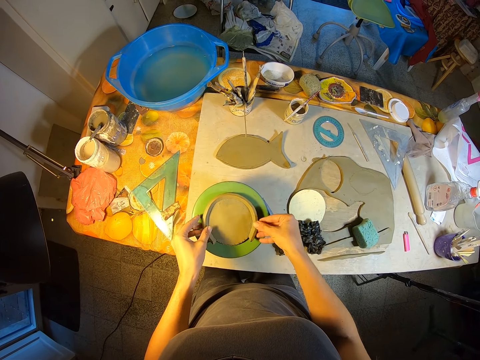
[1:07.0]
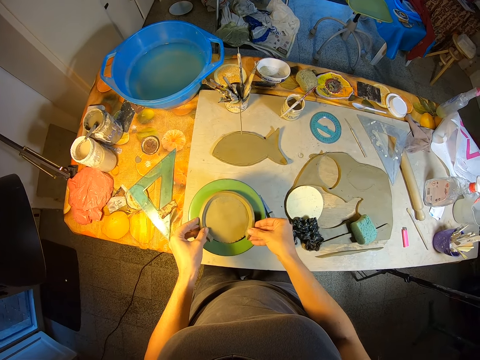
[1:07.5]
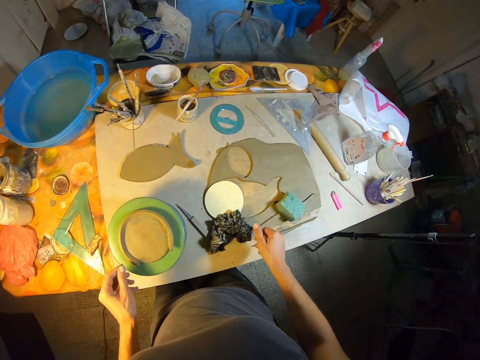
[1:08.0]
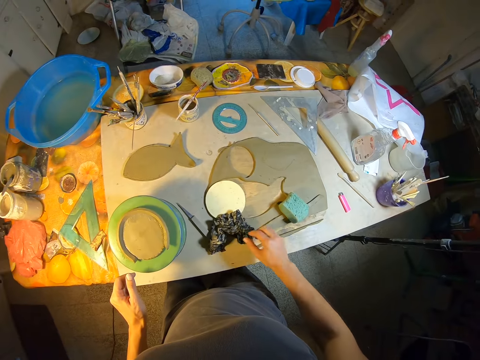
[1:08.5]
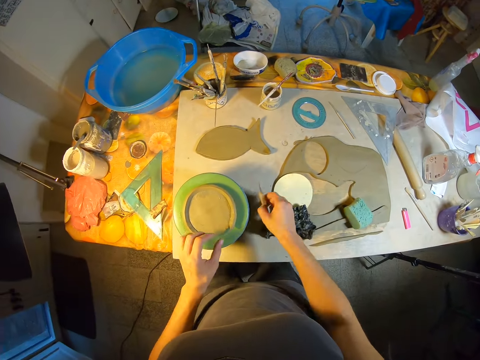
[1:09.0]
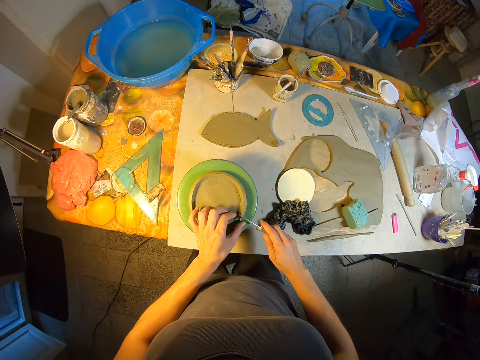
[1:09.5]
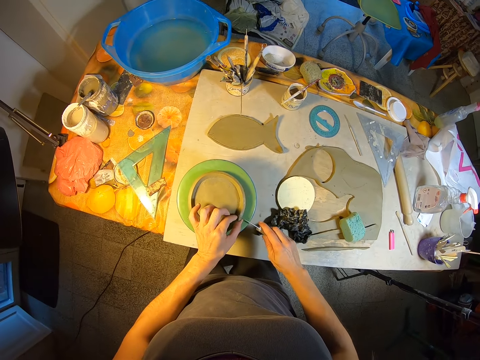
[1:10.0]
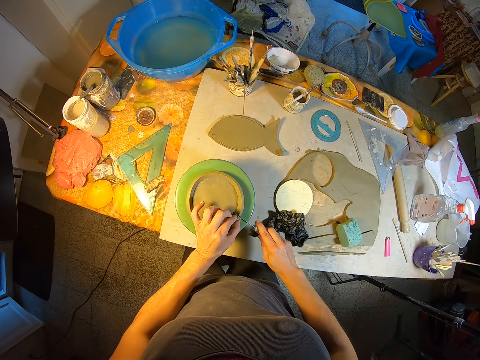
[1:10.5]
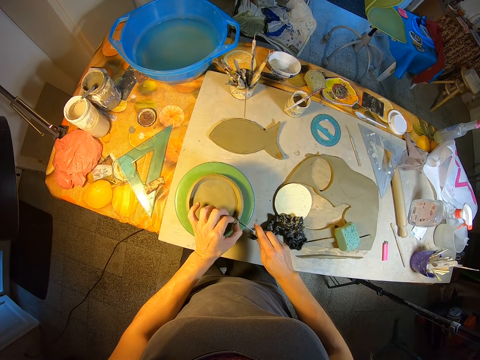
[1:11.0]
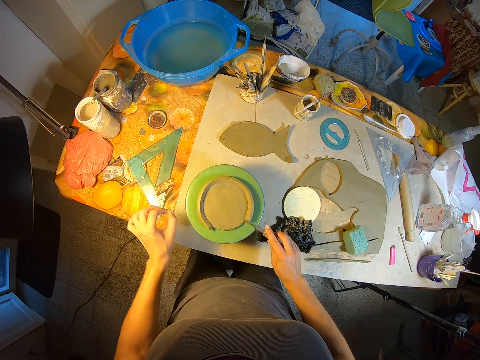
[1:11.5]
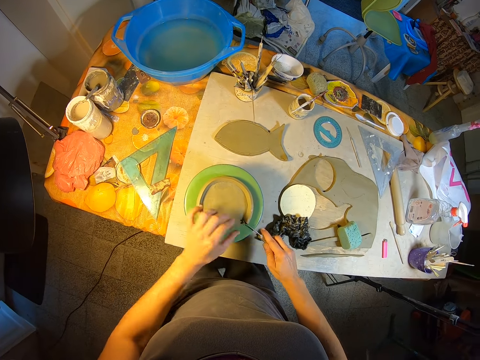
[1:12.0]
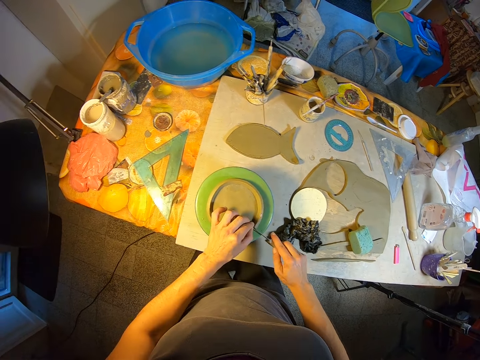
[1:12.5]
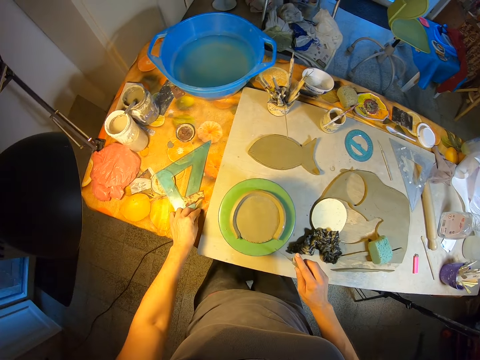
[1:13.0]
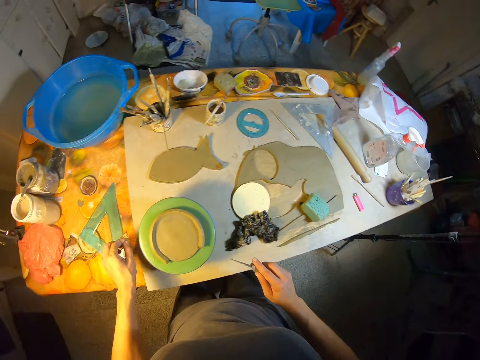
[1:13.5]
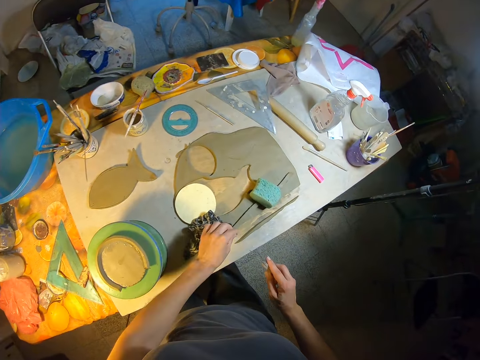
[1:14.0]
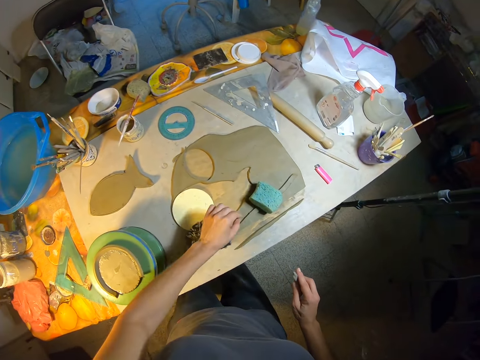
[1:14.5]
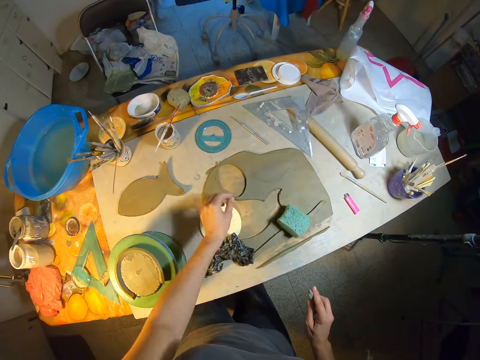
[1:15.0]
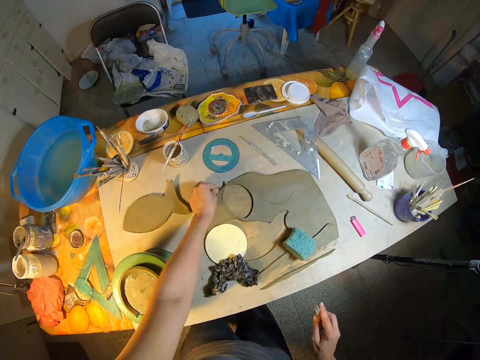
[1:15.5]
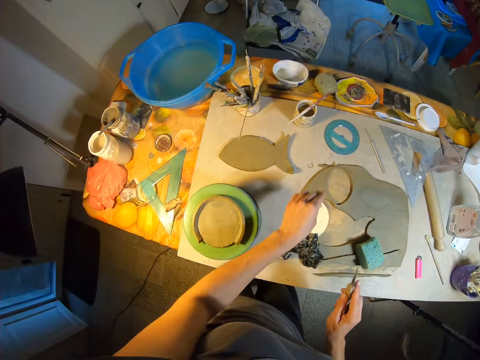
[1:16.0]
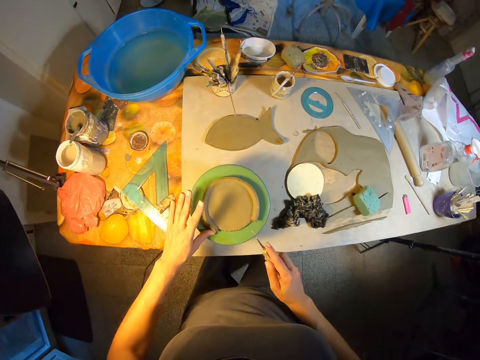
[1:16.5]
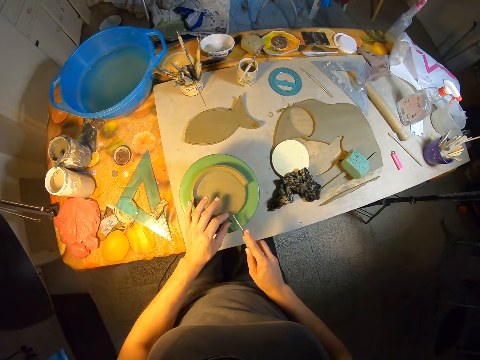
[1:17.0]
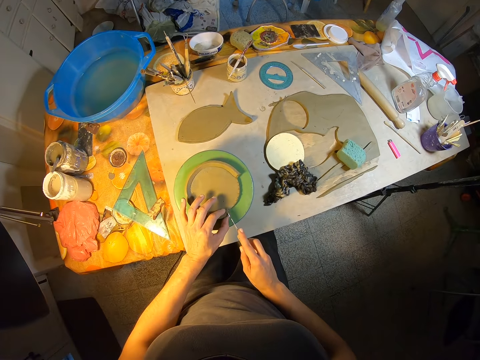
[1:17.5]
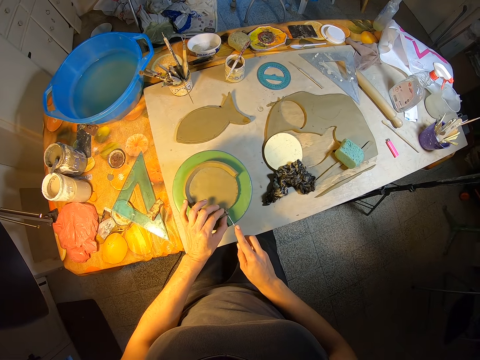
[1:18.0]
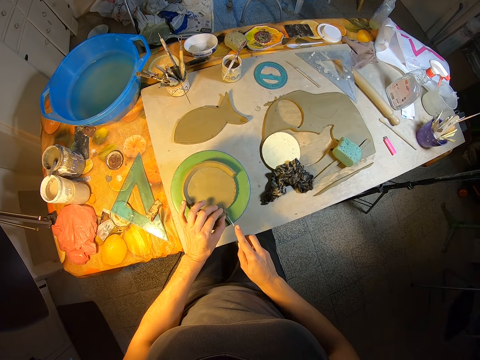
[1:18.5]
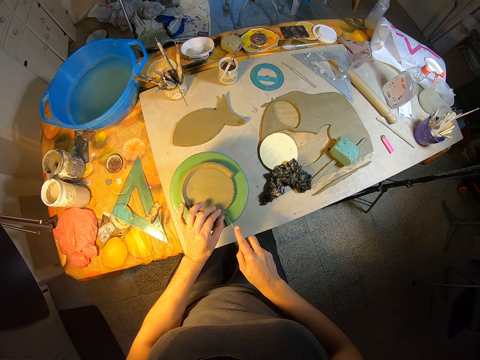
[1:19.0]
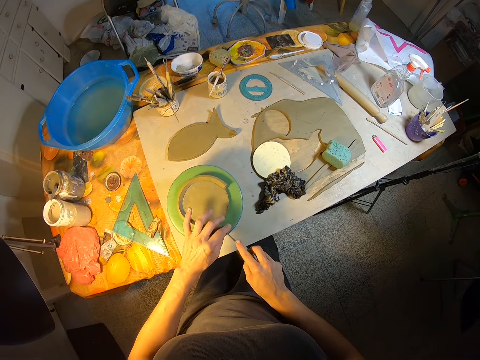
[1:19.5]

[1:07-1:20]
The camera wearer picks up a craft knife on the board with his right hand. He holds the clay on the throwing towel with his left hand and cuts the clay on the throwing wheel with the craft knife in his right hand. He drops a piece of clay on the table with his left hand. He drops a piece of clay on the table with his left hand again. He touches a clay on the board with his left hand. He holds the clay on the throwing towel with his left hand and cuts the clay on the throwing wheel with the craft knife in his right hand.

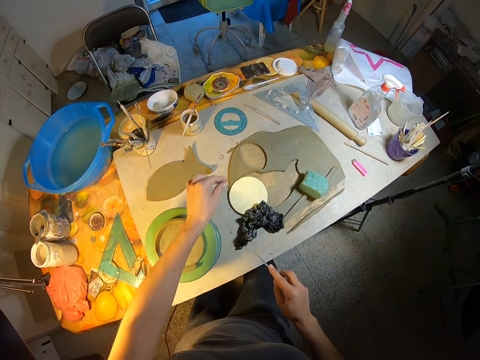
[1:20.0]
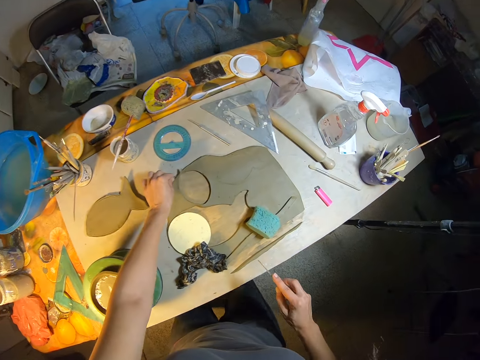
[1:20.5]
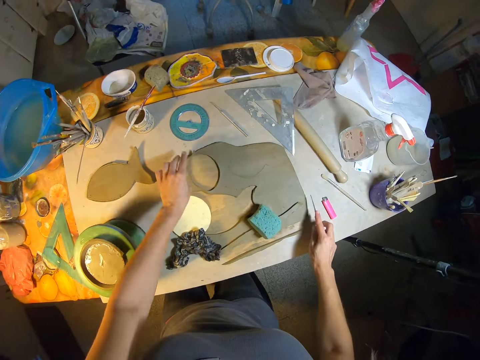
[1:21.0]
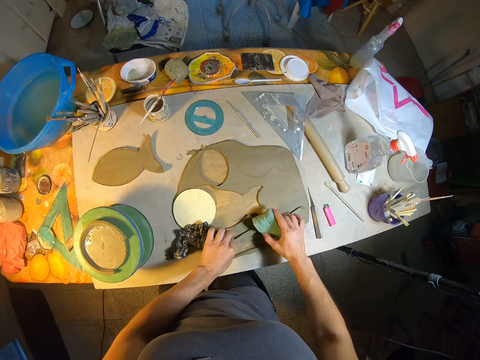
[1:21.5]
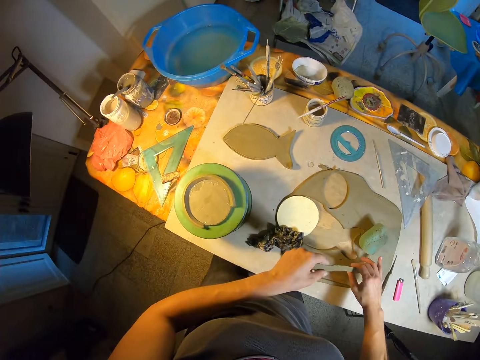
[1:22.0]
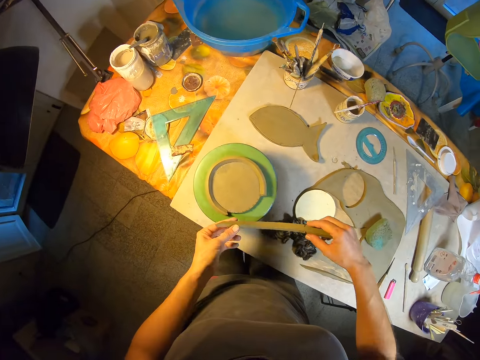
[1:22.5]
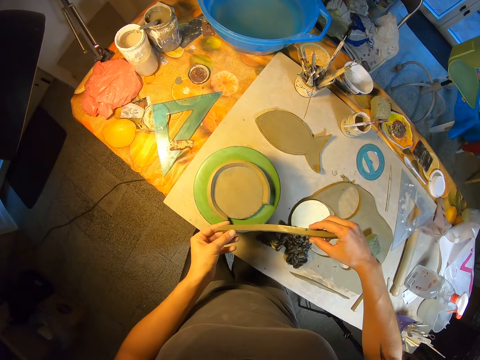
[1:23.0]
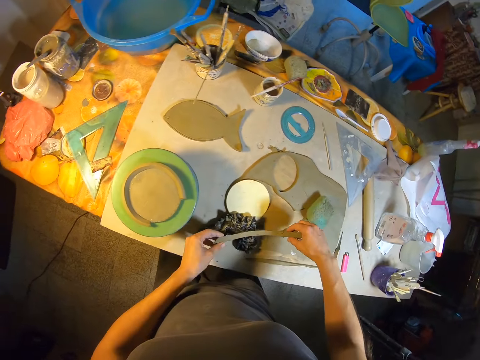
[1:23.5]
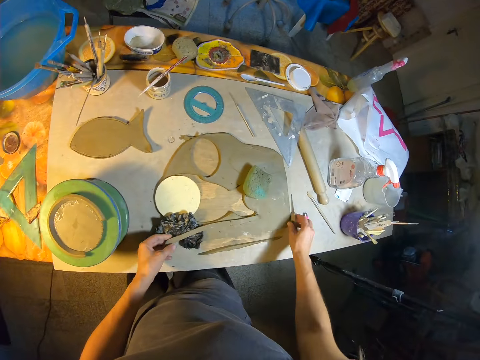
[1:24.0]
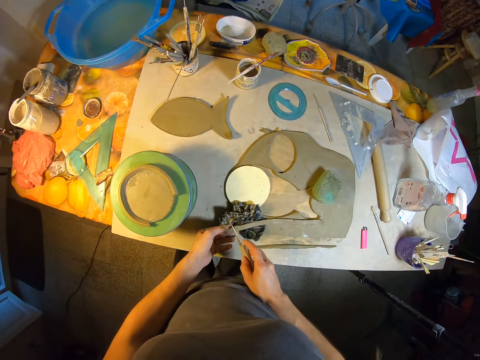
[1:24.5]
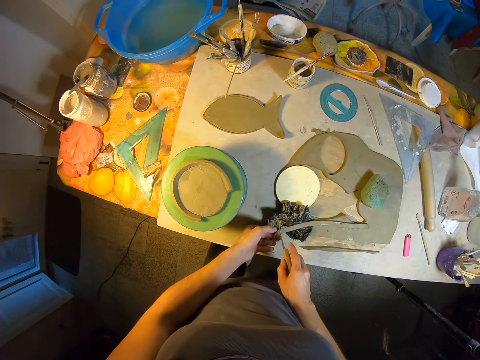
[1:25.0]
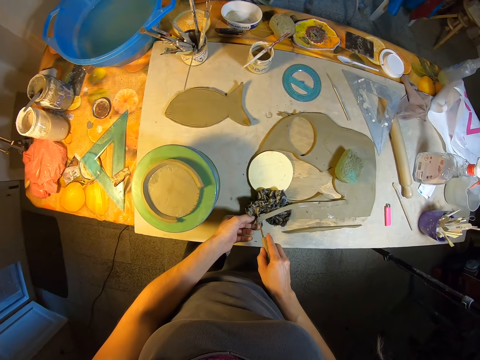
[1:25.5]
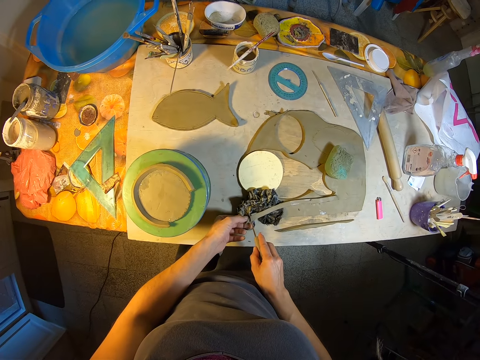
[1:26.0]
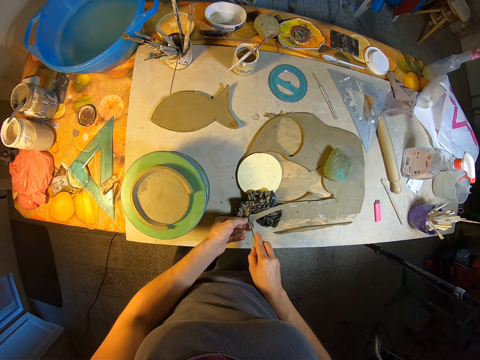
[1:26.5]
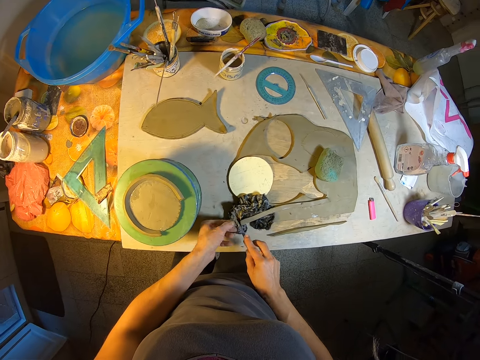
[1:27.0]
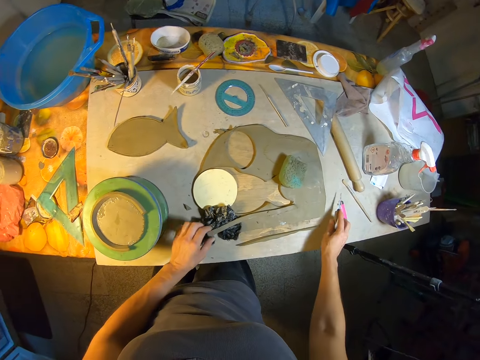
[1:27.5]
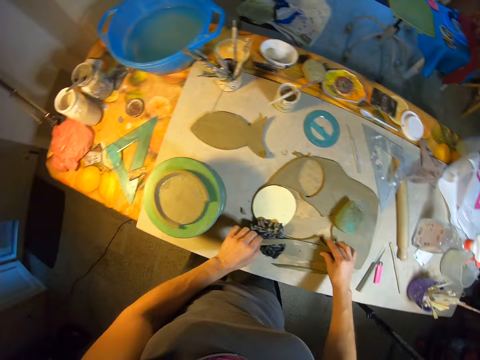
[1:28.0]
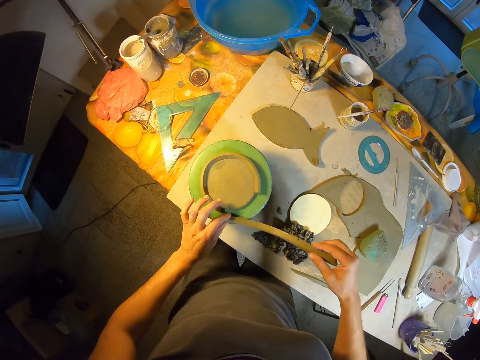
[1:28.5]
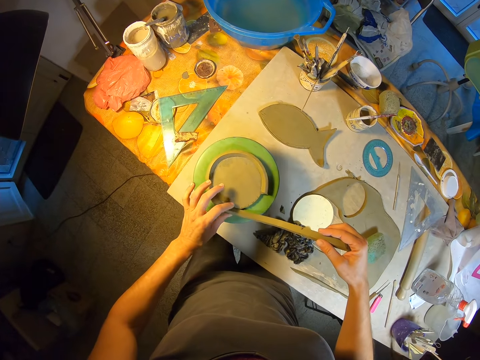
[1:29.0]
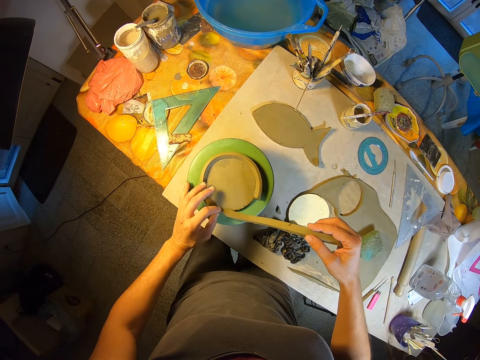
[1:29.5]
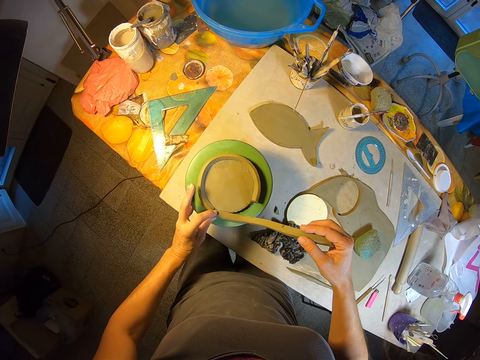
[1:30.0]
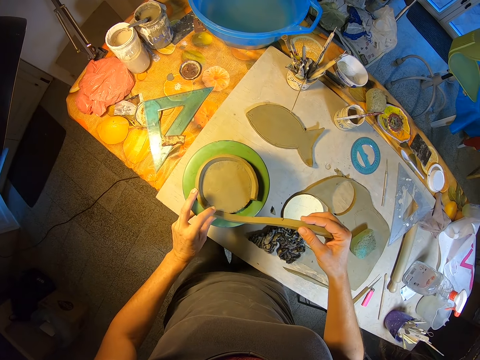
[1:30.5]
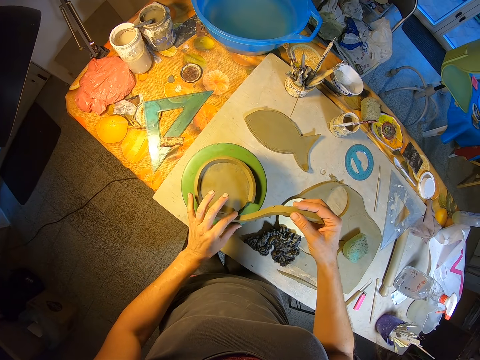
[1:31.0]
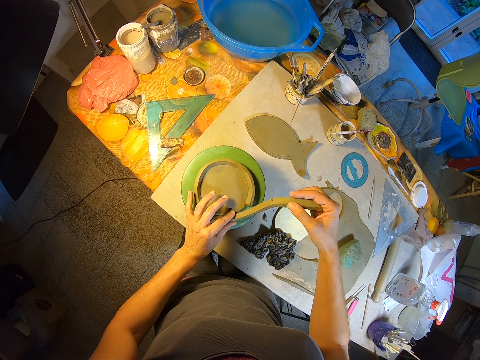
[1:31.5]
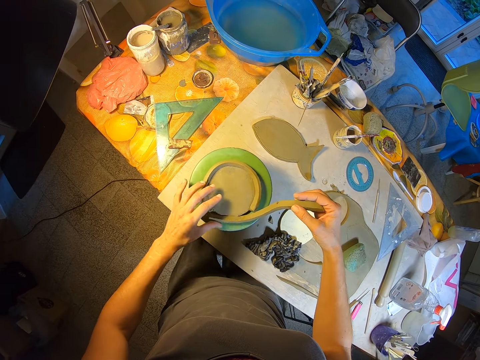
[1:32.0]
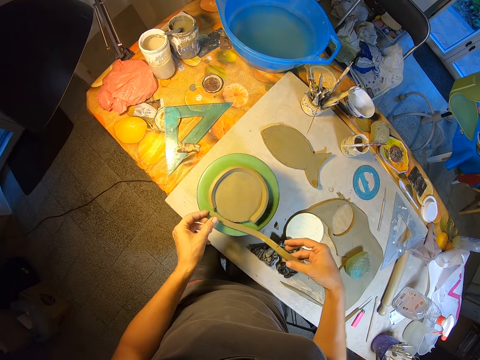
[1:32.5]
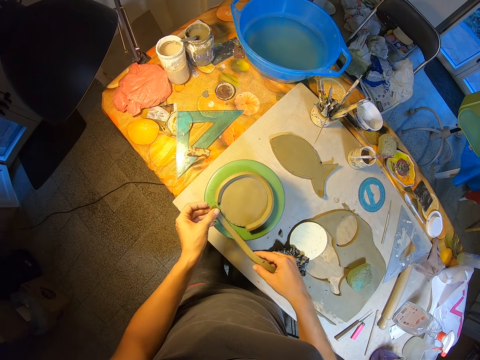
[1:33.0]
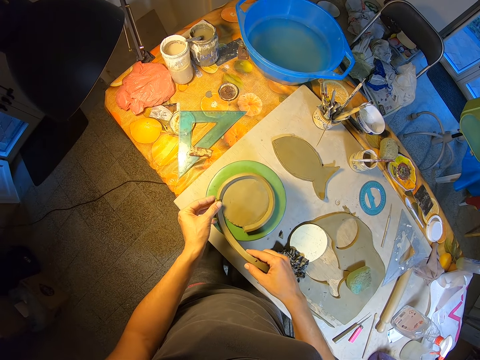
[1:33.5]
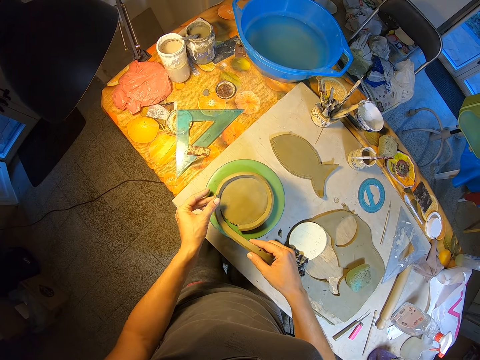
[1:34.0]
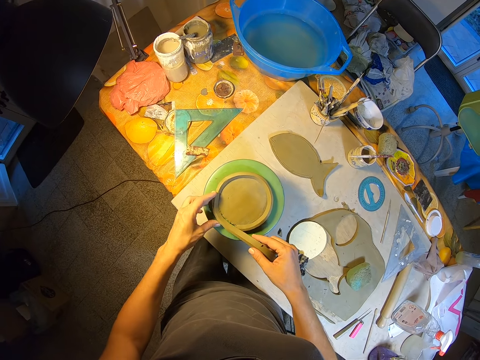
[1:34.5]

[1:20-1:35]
The camera wearer drops a piece of clay on the board with his left hand. He drops the craft knife on the board with his right hand. He holds a clay on the clay with his left hand and adjusts the foam on the clay on the board with his right hand. He picks up the clay on the clay on the board with both hands. He drops the clay on the clay on the board with his right hand. He picks up the craft knife on the board with his right hand. He cuts the clay in his left hand with the craft knife in his right hand. He drops a piece of clay on the board with his left hand. He drops the craft knife on the board with his right hand. He picks up the clay on the clay on the board with both hands. He joins the clay in his hands to the clay on the throwing wheel with both hands.
